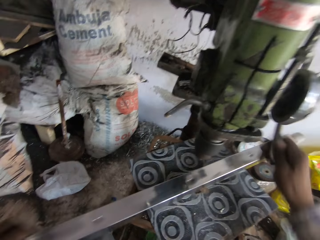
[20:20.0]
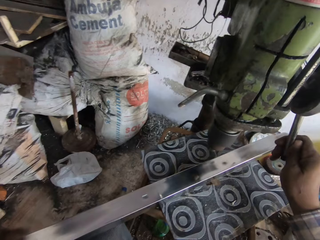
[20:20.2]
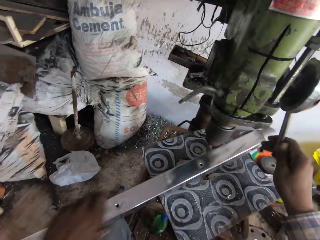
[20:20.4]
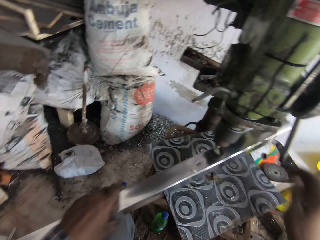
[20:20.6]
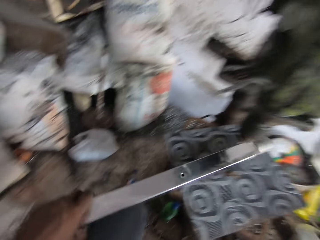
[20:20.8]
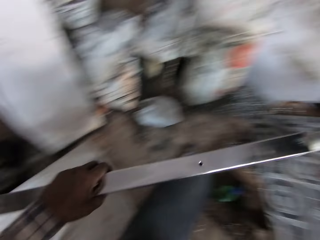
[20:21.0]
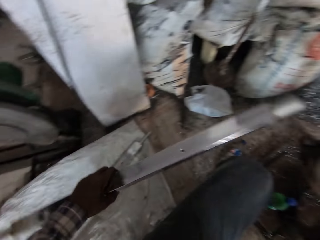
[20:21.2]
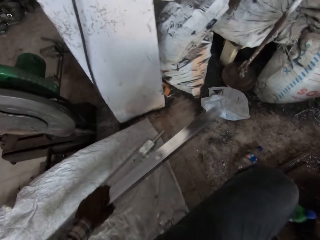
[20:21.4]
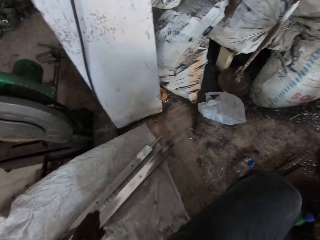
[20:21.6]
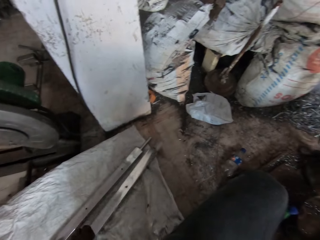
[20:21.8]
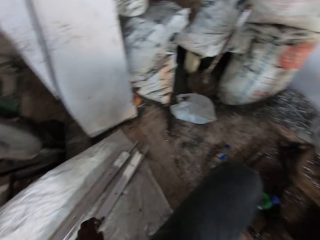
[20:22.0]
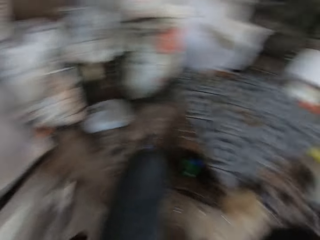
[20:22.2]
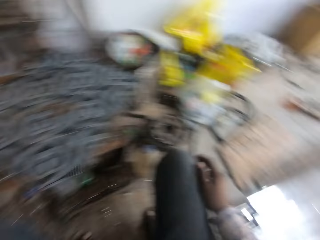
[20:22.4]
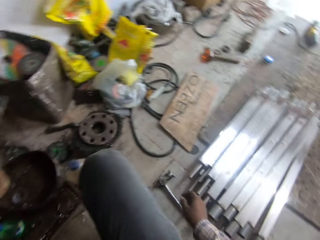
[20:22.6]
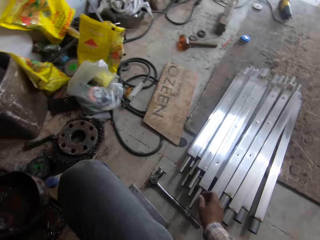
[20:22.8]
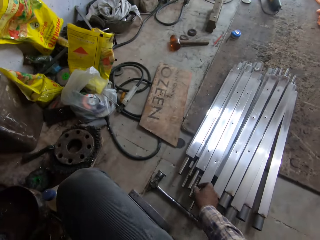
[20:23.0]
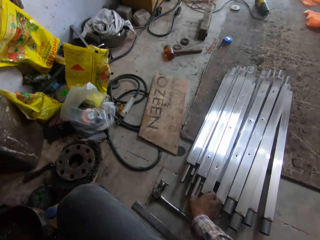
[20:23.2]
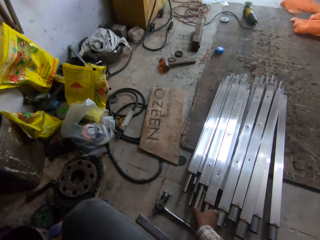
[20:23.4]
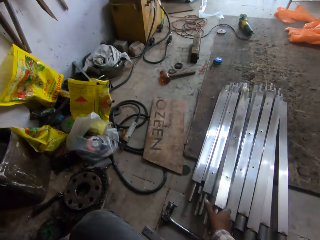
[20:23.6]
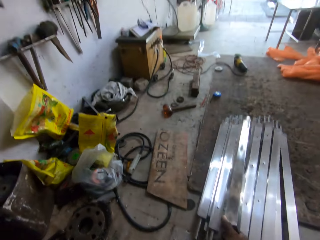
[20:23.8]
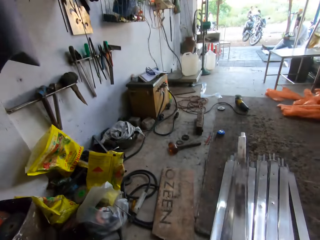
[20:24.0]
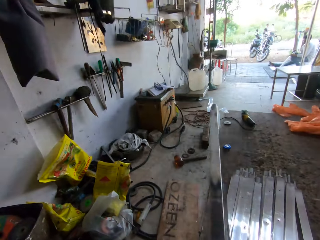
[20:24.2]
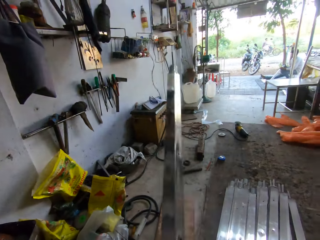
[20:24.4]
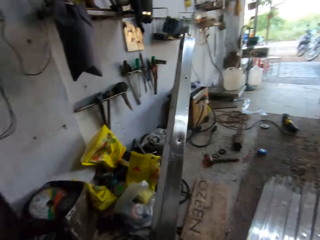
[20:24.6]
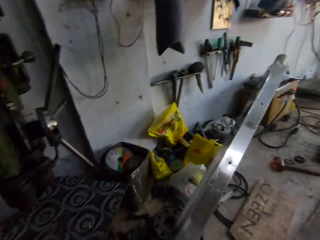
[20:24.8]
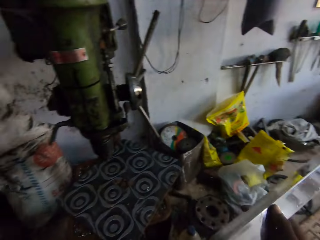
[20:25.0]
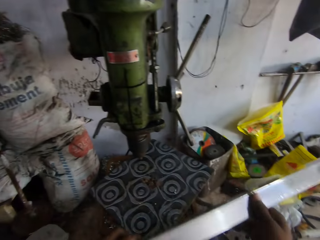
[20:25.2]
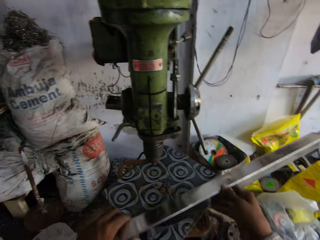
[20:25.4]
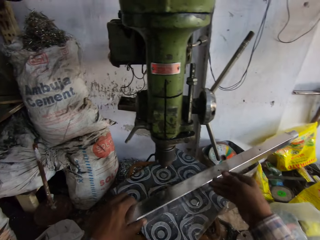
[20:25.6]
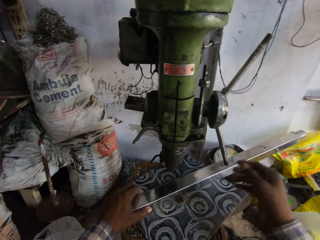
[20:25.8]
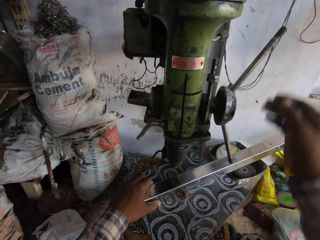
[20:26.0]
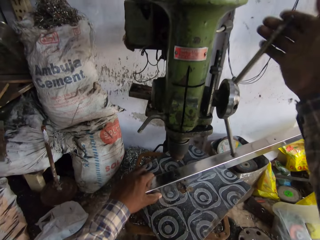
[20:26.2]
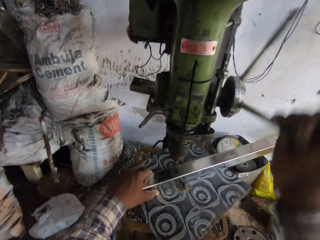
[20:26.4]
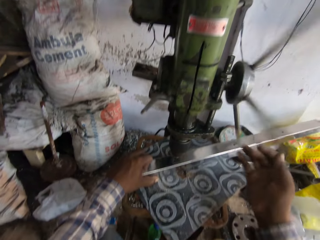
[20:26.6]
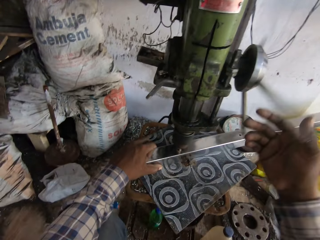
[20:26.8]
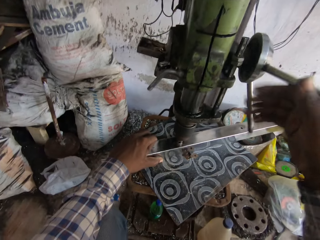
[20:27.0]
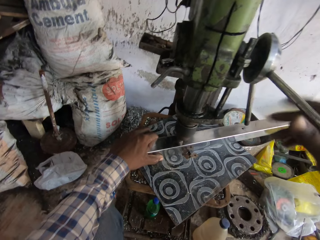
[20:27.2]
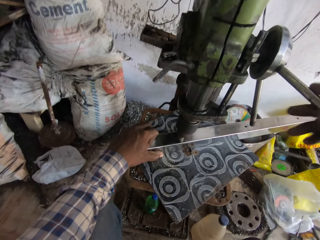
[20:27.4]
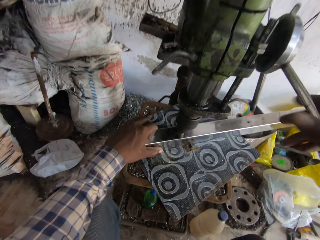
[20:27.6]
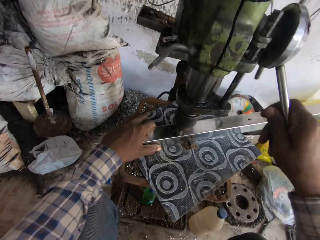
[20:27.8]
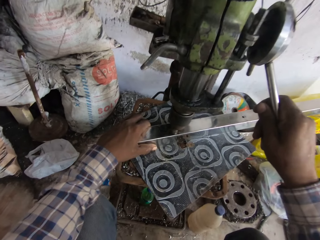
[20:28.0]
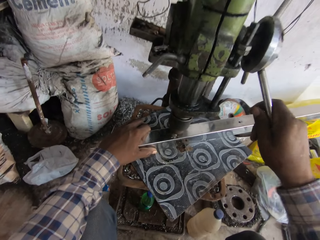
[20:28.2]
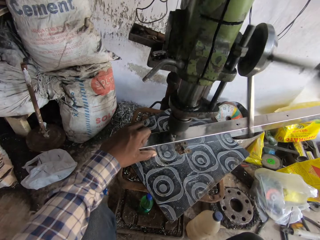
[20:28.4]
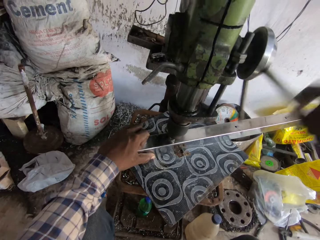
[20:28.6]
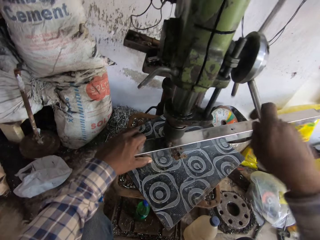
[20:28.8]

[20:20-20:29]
The camera wearer moves his hand from the wheel and moves the metal up. He picks the metal rod from the table with his left hand. He moves the metal down. He drops the metal rod on the ground or sack with his left hand. He looks around. He picks a metal rod from the ground with his right hand. He drops the metal rod on the table or mat with his left hand. He moves the wheel. He turns the quill feed on the drill with his right hand. He drills the holes on the metal.

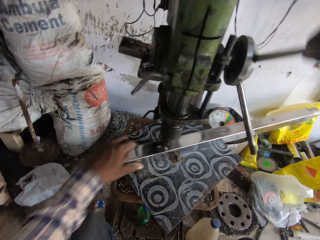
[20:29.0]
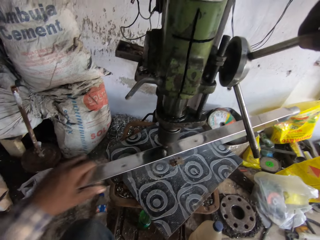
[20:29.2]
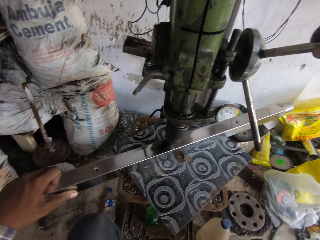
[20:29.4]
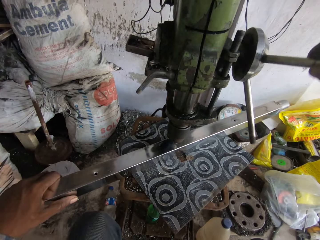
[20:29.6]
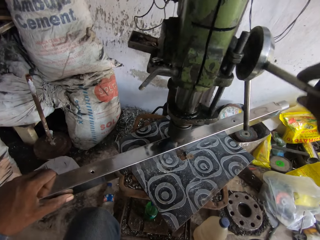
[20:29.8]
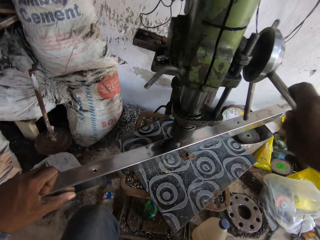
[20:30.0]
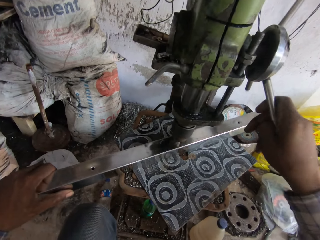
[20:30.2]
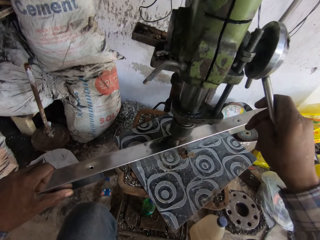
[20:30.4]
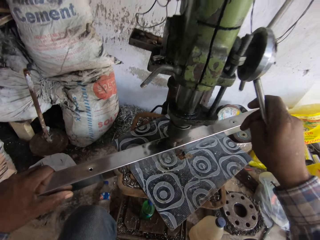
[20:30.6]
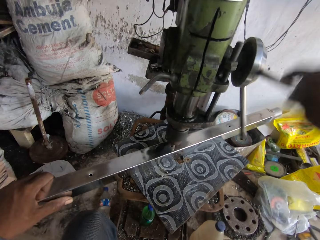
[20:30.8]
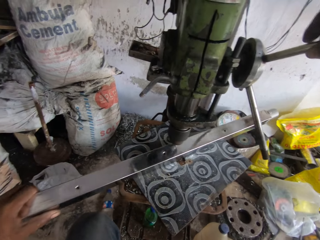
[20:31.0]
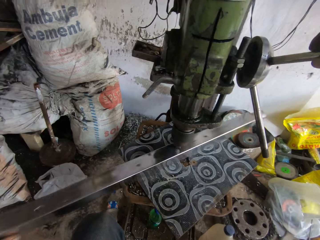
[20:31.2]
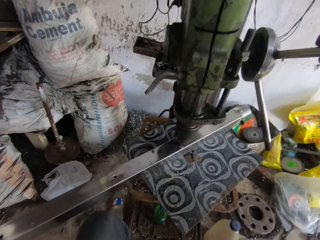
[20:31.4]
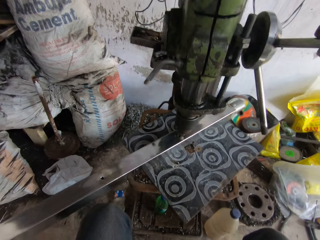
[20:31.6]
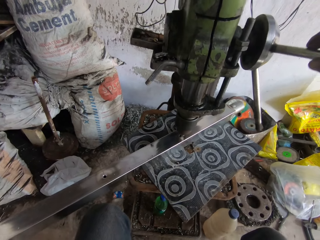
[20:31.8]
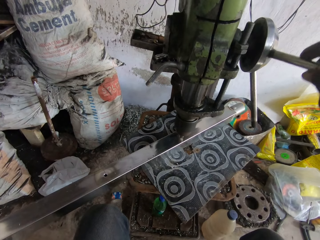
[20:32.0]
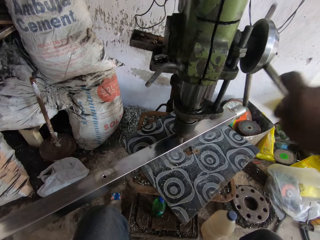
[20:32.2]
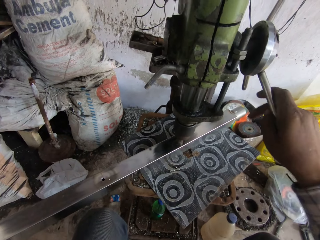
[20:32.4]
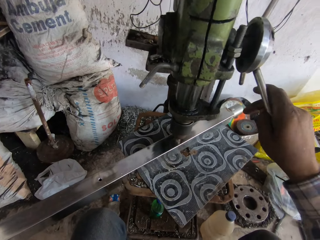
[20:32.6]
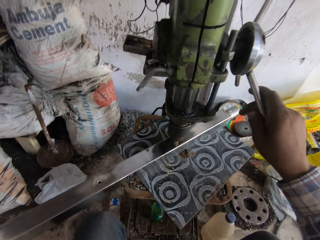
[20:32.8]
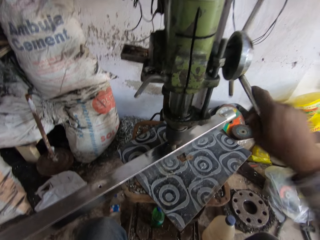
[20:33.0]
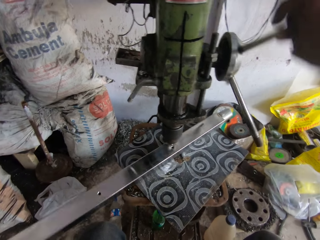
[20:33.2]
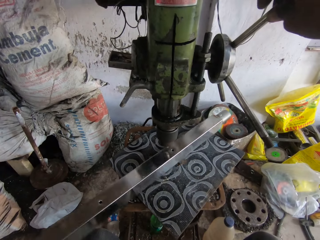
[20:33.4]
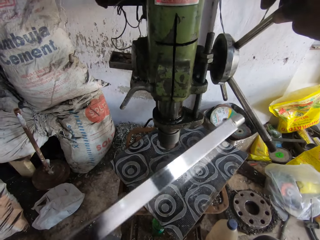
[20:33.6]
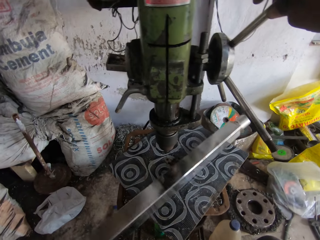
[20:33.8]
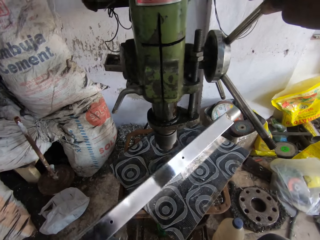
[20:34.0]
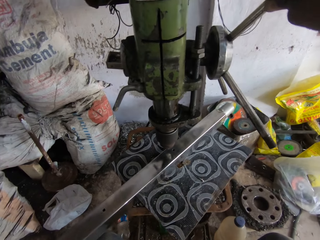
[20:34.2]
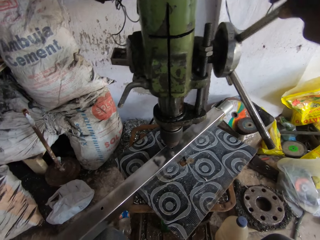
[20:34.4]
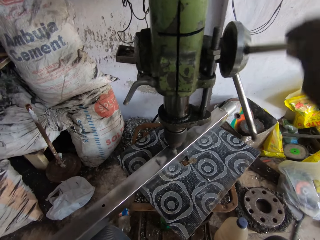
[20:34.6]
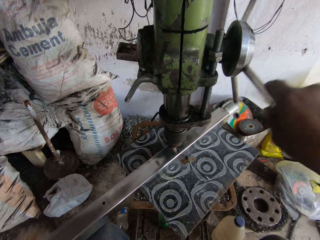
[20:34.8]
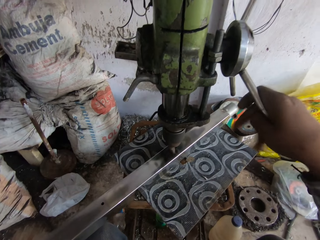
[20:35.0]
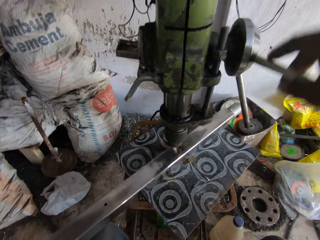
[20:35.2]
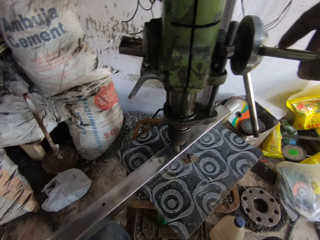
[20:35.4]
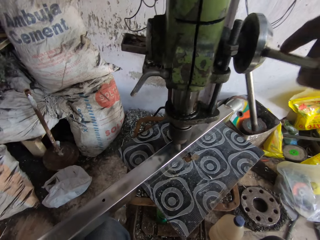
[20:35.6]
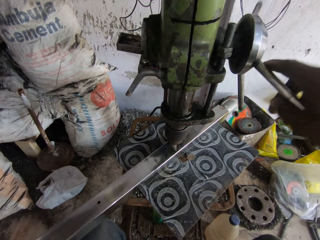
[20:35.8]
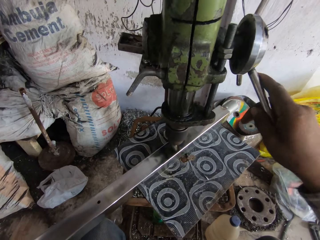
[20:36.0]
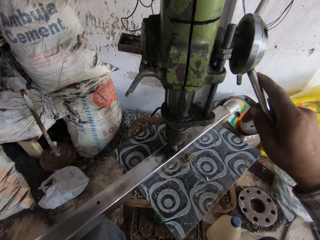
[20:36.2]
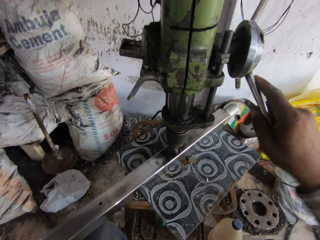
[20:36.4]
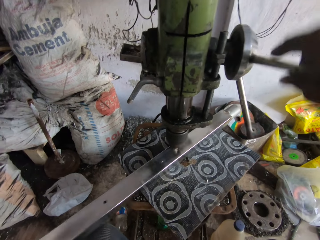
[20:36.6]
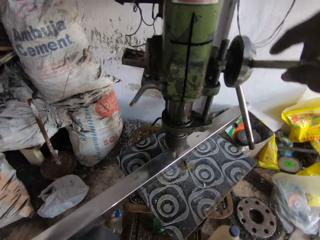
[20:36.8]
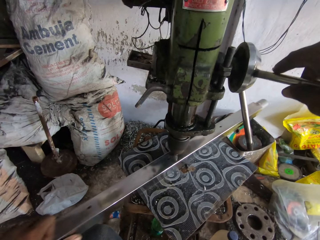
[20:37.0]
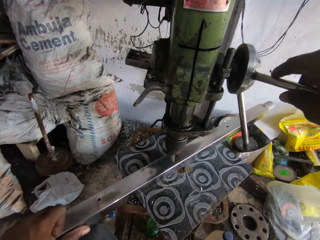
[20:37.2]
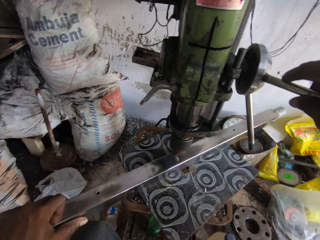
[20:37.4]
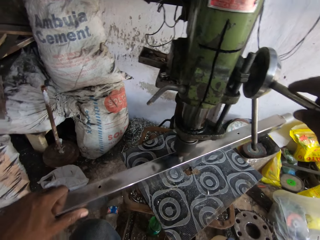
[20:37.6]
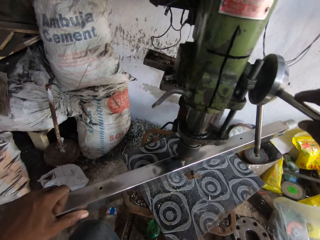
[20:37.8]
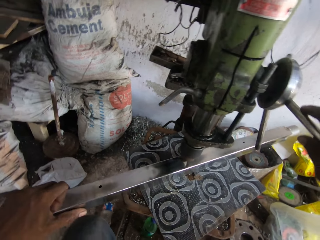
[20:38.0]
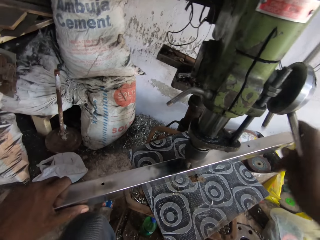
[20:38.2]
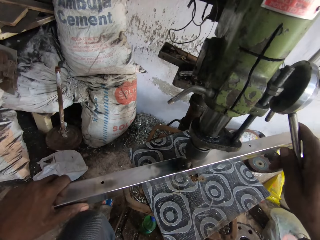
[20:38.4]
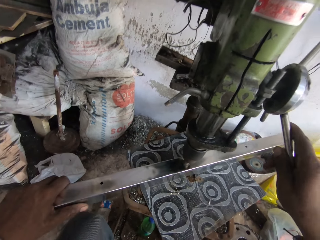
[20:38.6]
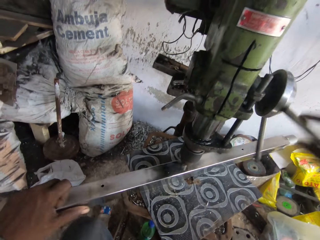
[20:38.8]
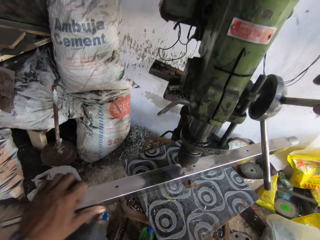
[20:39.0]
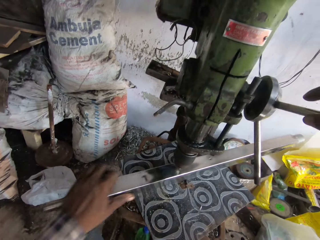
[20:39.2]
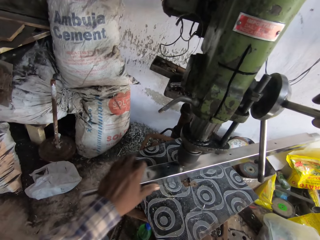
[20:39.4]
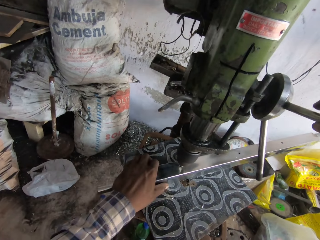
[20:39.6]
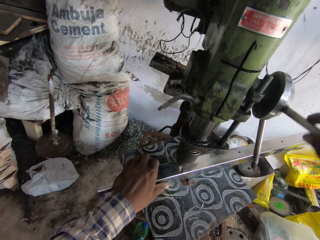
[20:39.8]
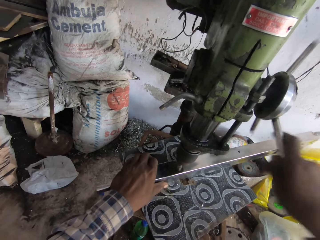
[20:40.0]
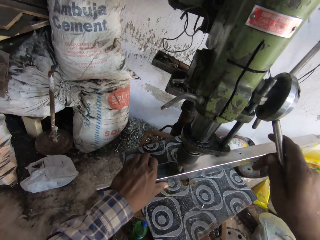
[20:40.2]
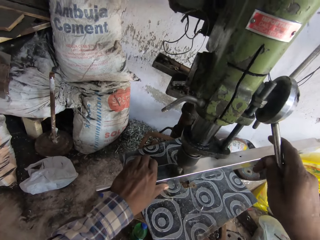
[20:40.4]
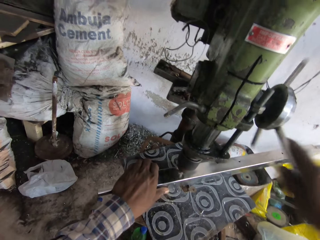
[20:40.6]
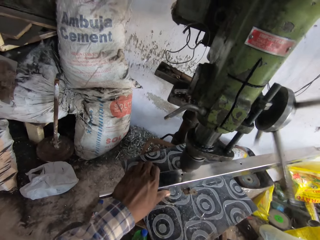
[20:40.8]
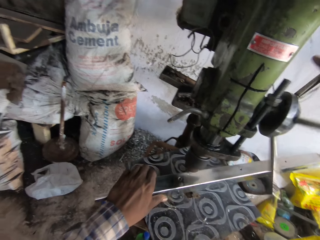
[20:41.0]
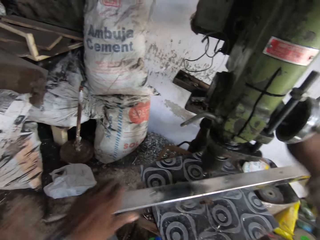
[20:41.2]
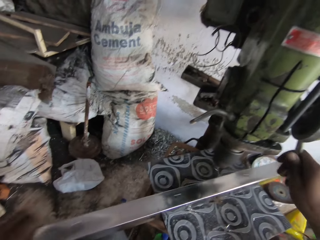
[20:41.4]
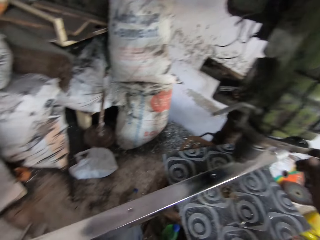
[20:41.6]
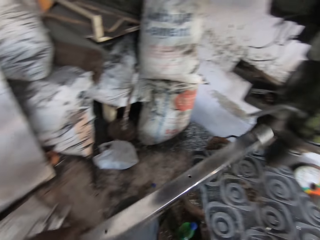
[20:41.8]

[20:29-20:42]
The camera wearer moves the metal rod on the table with his left hand. He turns the quill feed on the drill with his right hand. He moves the metal rod on the table with his left hand. He turns the quill feed on the drill with his right hand. He flips the metal rod on the table with his left hand. He turns the quill feed on the drill with his right hand. He moves the wheel and drills the metal. He moves the metal rod on the table with his left hand. He turns the quill feed on the drill with his right hand. He moves the metal rod on the table with his left hand. He turns the quill feed on the drill with his right hand. He picks the metal rod from the table with his left hand.
